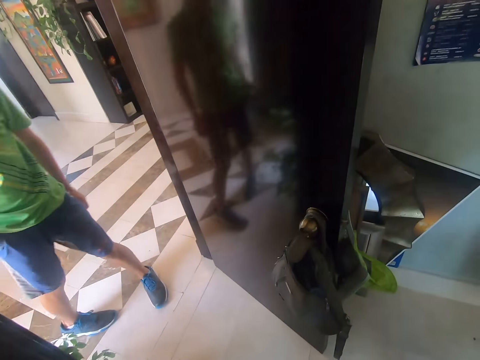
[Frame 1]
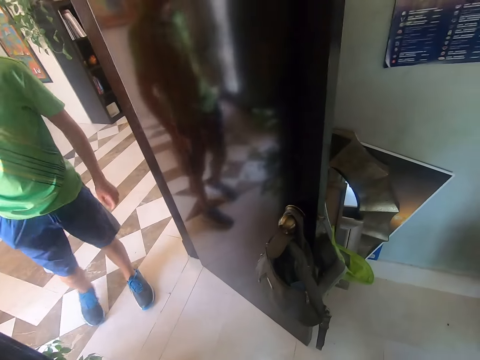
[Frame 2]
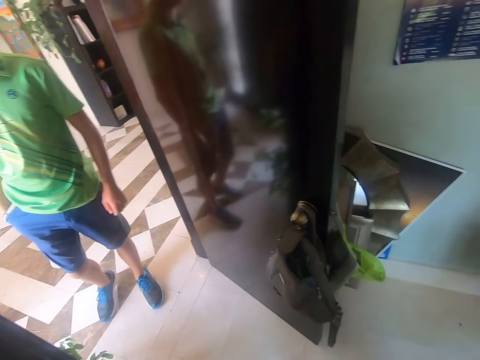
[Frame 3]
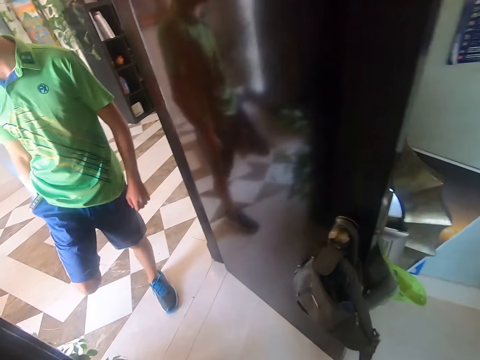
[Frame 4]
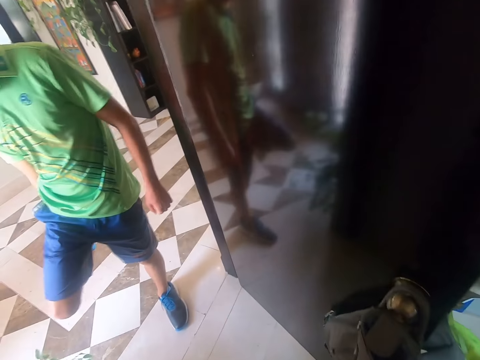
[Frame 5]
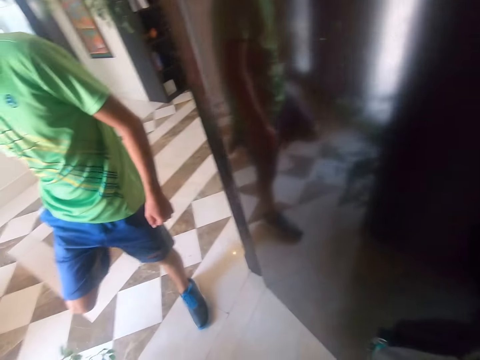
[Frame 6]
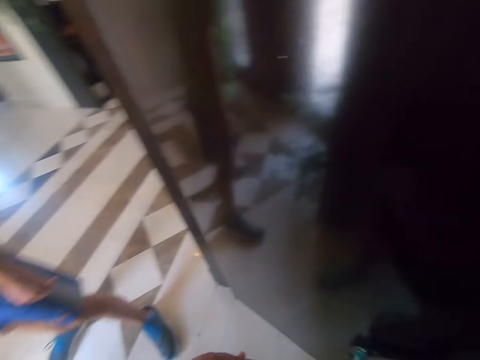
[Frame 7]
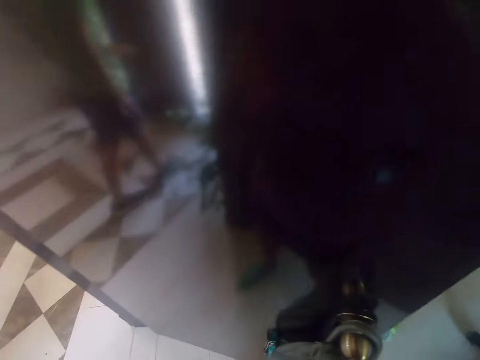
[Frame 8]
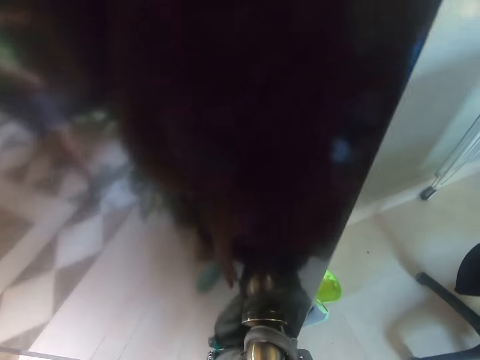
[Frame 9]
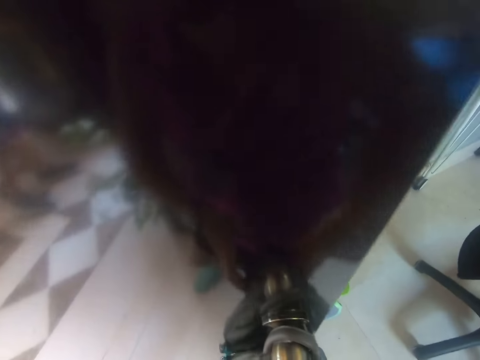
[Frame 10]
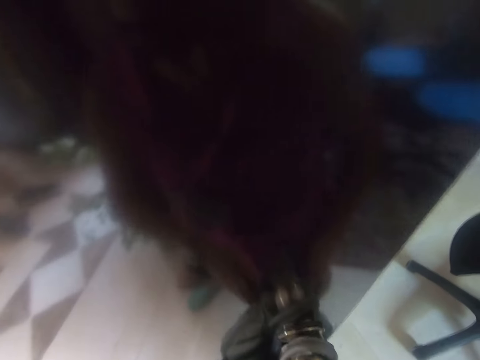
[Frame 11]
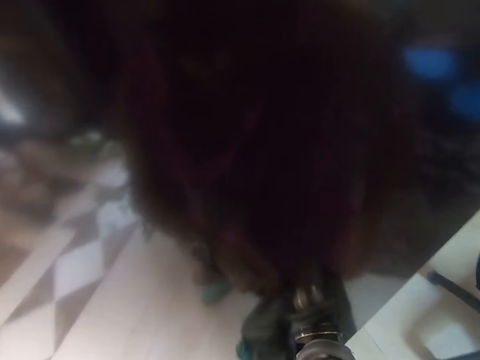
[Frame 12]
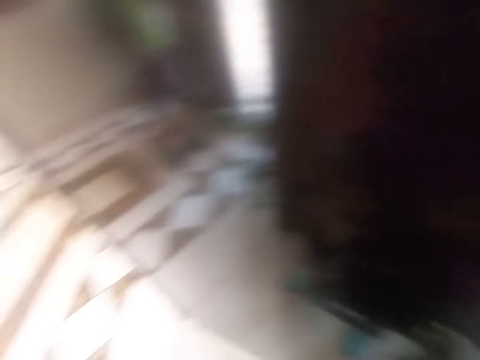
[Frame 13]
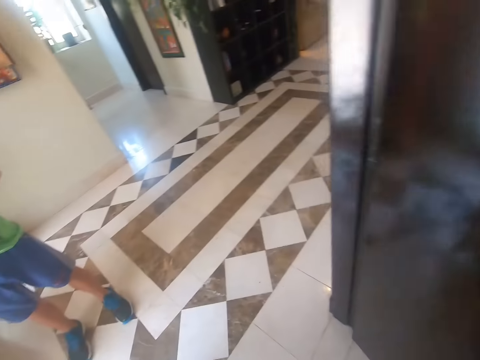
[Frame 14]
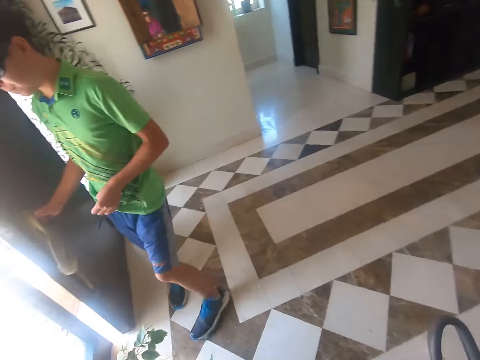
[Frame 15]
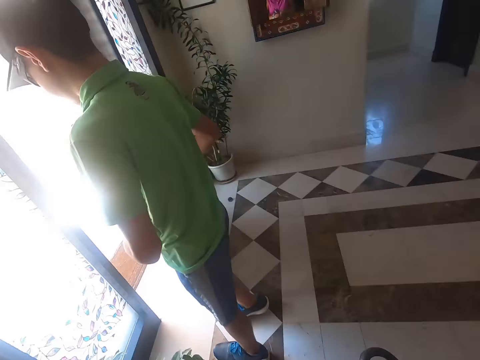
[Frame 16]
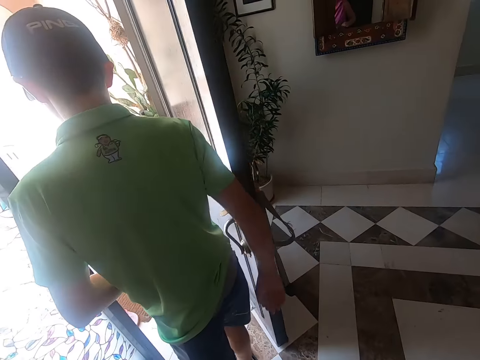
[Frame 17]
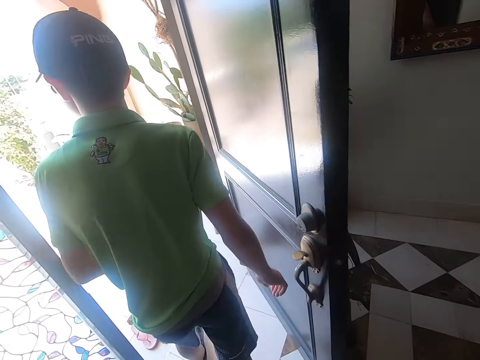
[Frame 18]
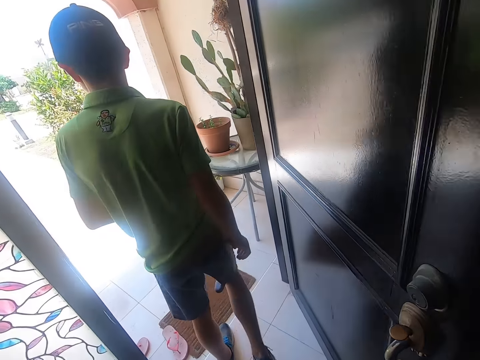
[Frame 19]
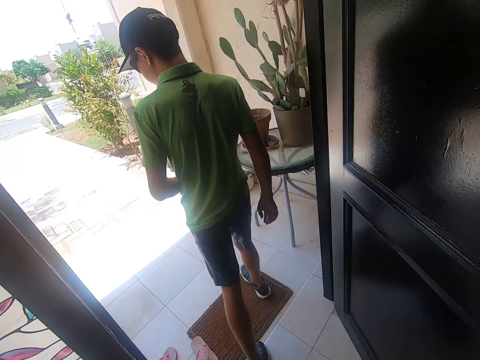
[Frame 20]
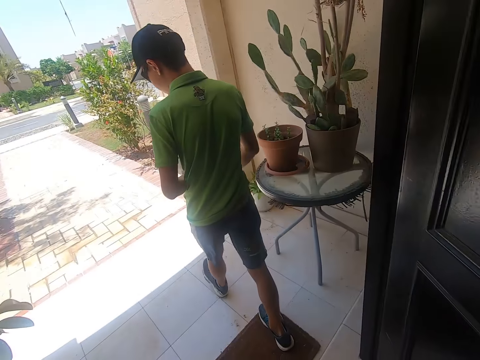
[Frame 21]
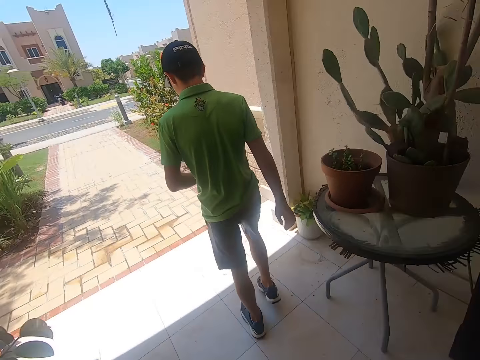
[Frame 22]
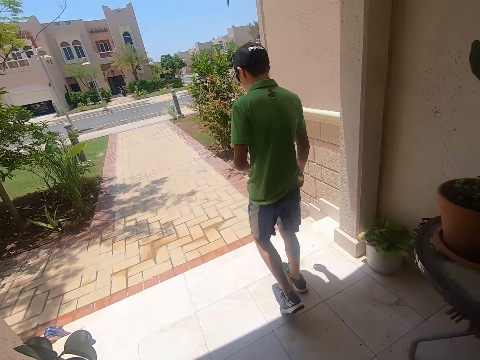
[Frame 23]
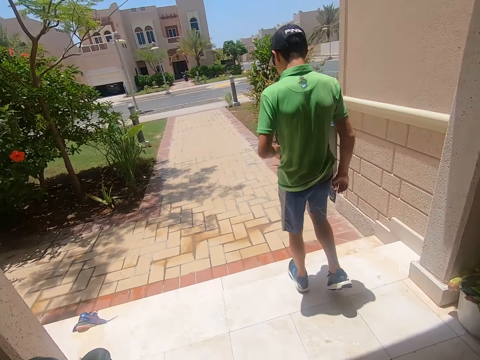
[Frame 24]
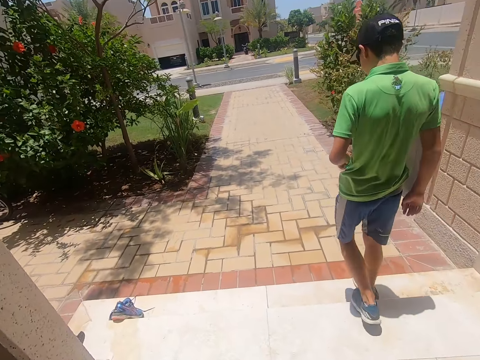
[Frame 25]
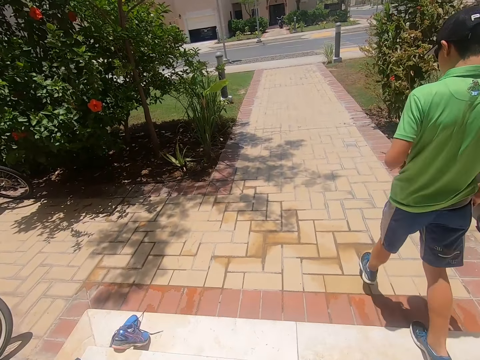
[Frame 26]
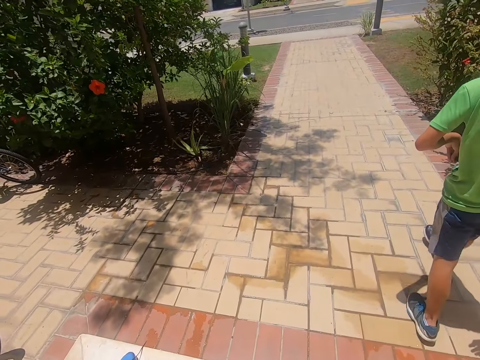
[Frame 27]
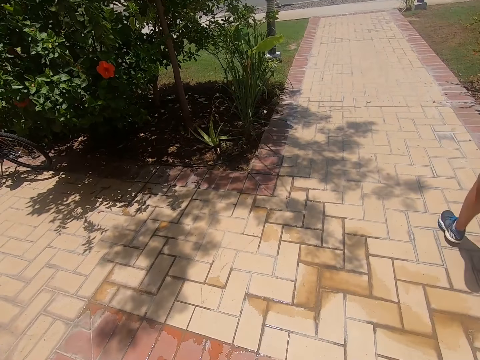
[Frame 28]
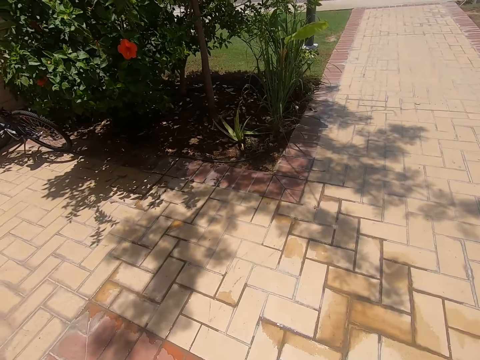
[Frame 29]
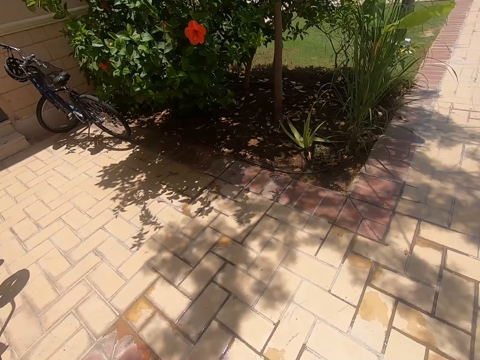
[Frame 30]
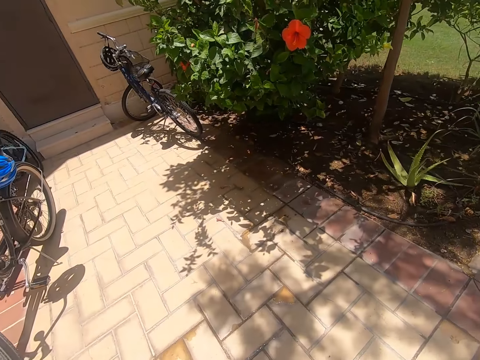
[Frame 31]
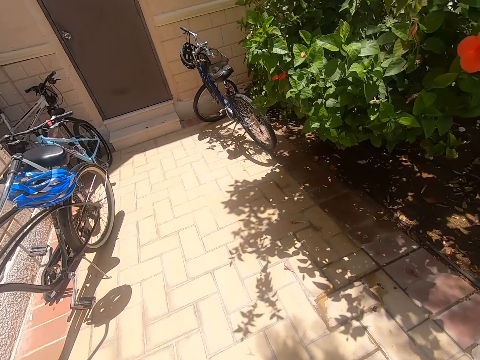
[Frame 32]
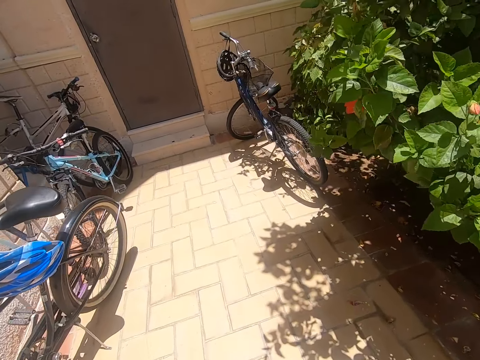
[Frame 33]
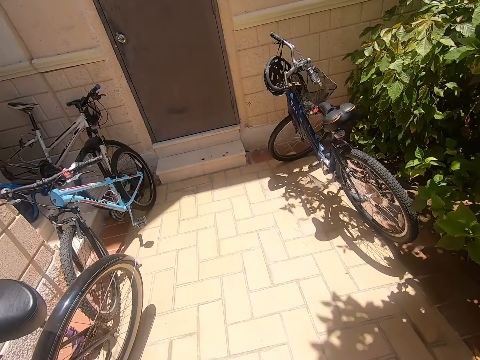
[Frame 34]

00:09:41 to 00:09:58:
A teen stands at the door. The camera wearer grabs a backpack on the door. They walk. They exit the house. The teen exits the house. The camera wearer walks on a tiled walkway.

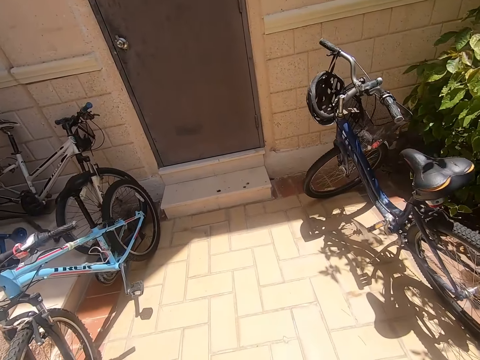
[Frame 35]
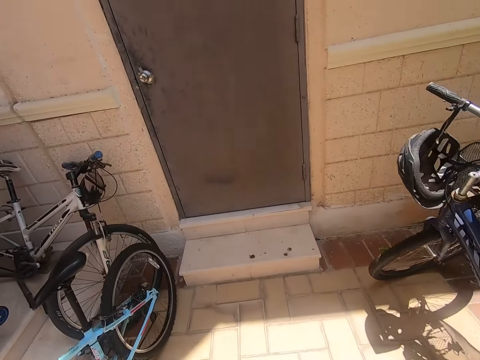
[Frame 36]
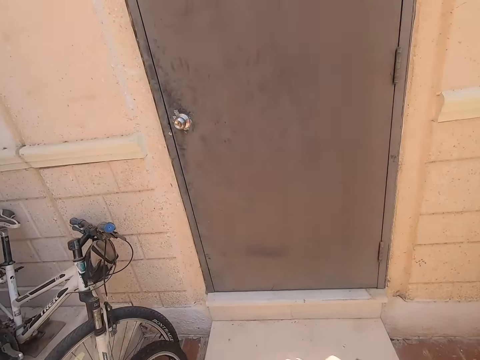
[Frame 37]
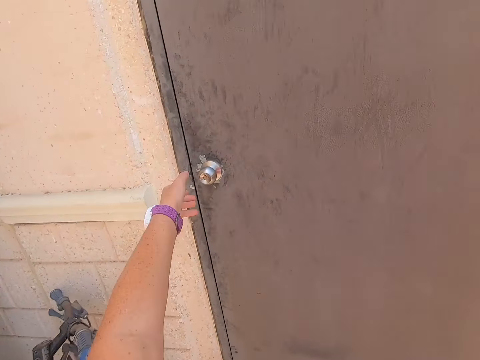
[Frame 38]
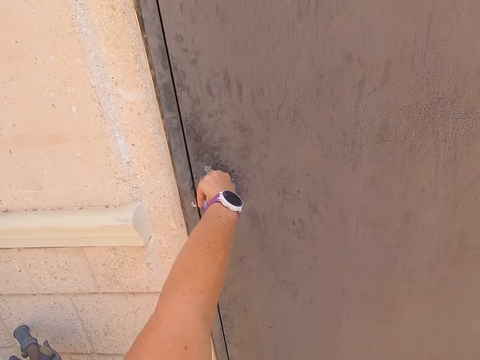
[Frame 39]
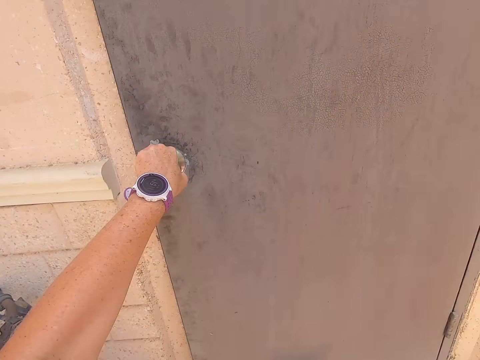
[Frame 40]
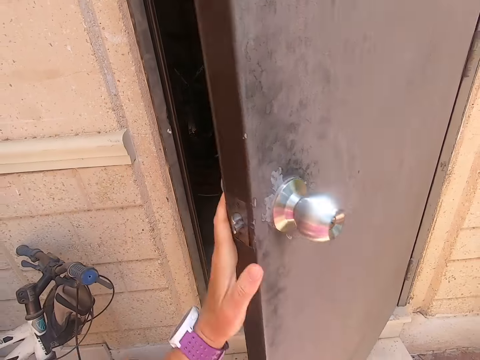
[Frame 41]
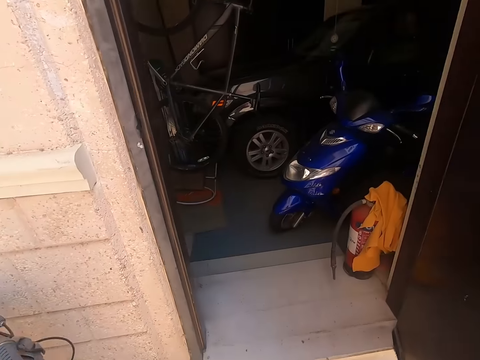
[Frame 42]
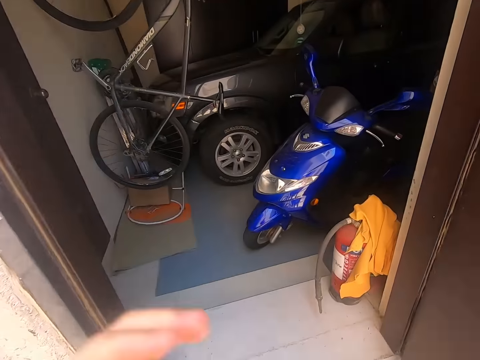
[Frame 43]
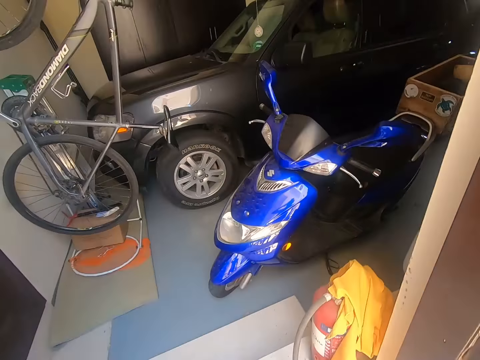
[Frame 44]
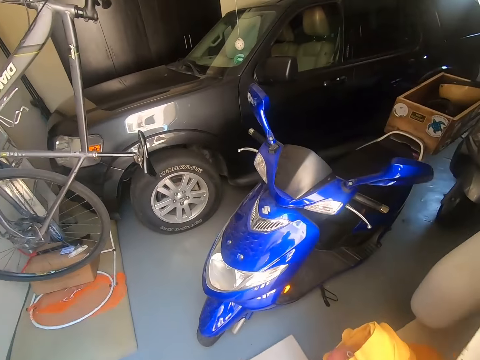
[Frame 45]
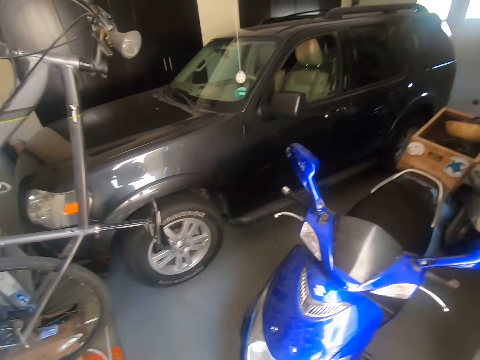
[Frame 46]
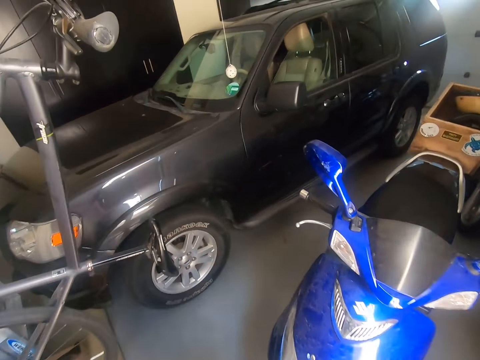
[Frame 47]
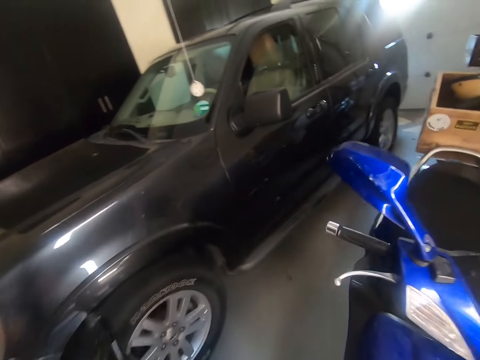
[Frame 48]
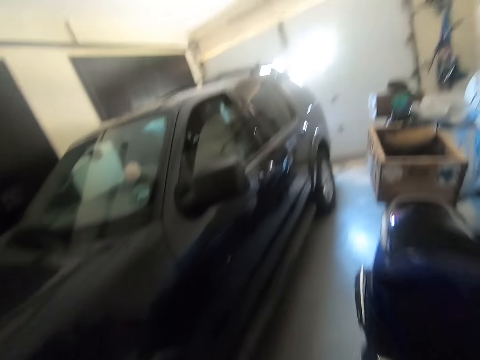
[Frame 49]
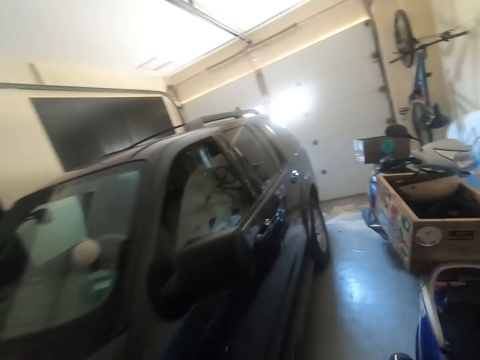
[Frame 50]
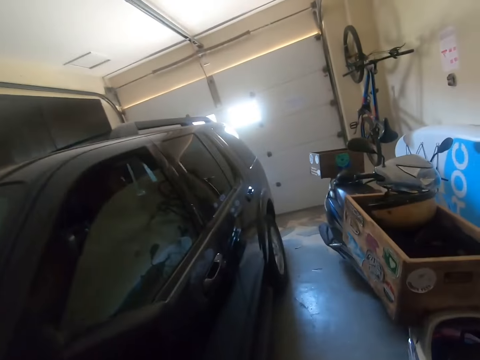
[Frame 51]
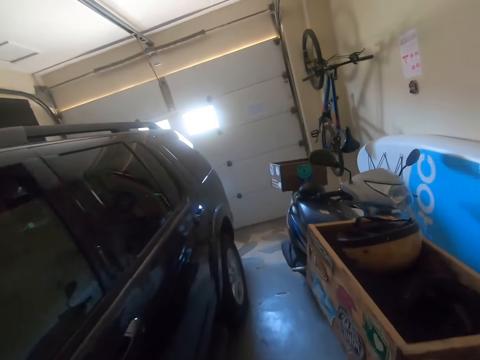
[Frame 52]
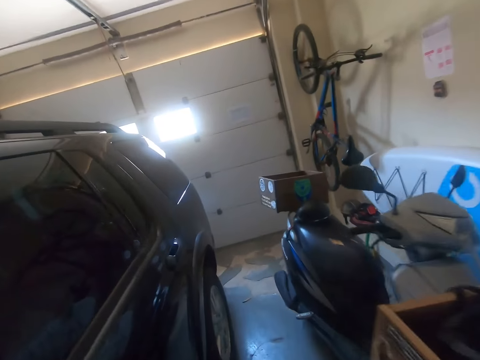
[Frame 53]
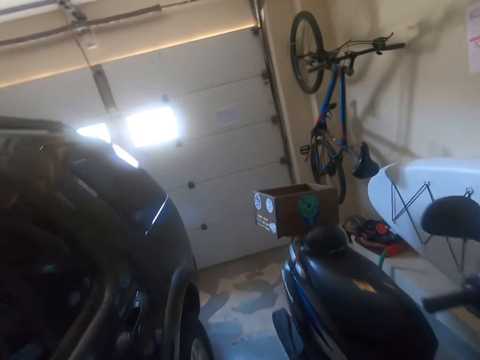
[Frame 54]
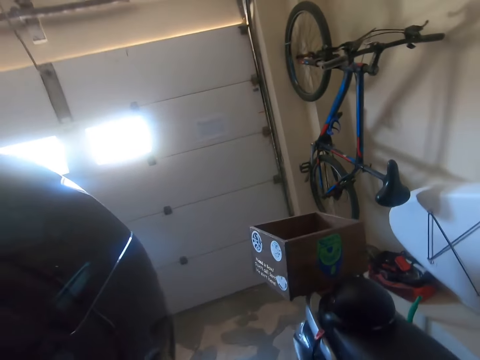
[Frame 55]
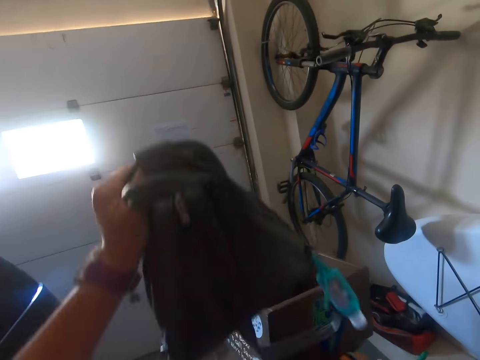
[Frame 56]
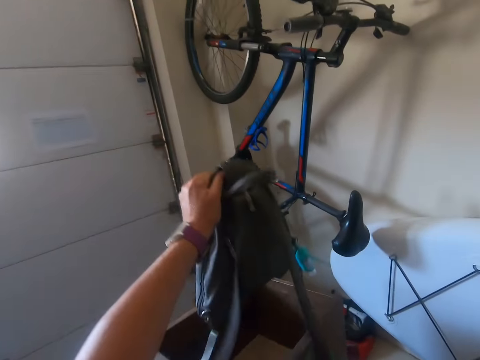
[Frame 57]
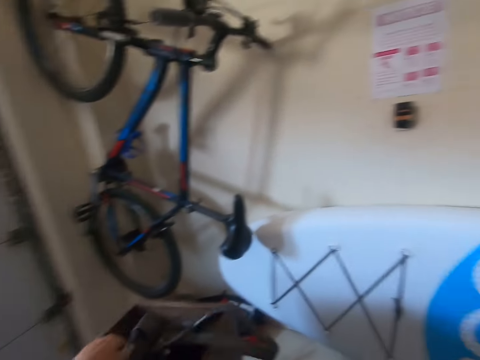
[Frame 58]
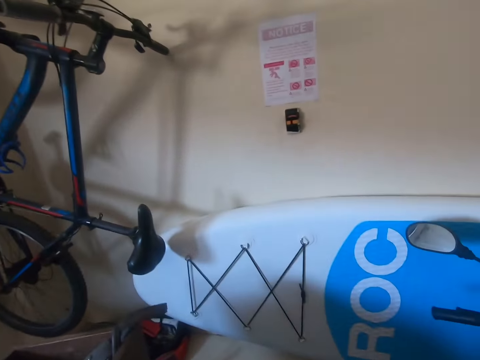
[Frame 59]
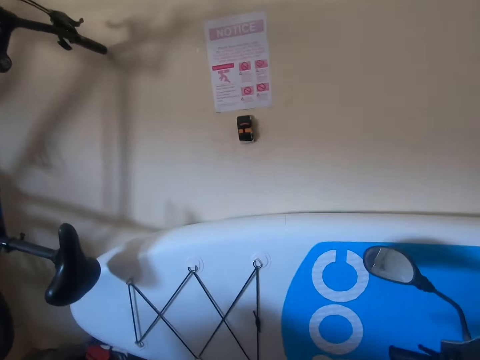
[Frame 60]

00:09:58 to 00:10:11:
The camera wearer opens a door. They enter a garage. They walk. They place the backpack on a scooter, in the carrier.
